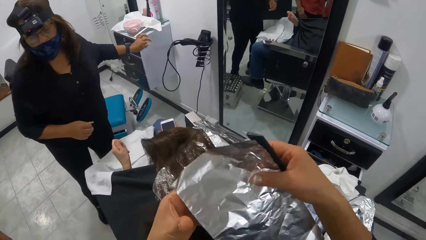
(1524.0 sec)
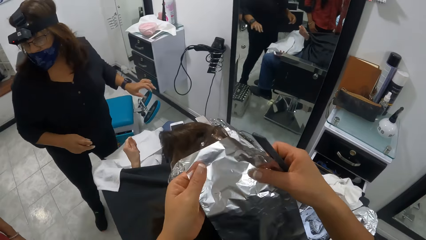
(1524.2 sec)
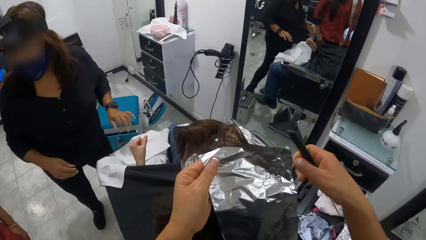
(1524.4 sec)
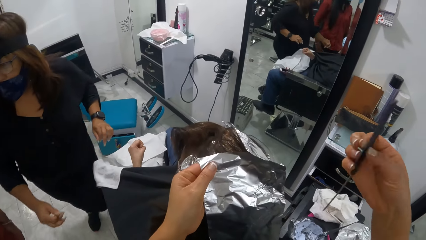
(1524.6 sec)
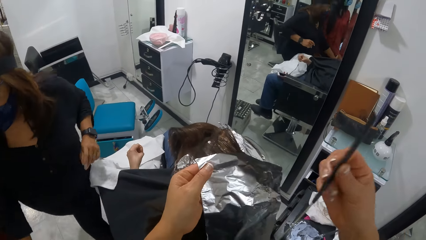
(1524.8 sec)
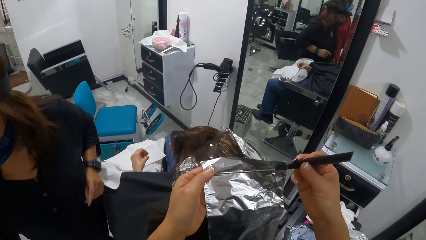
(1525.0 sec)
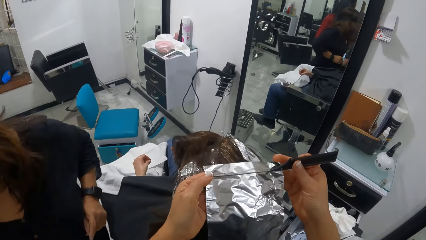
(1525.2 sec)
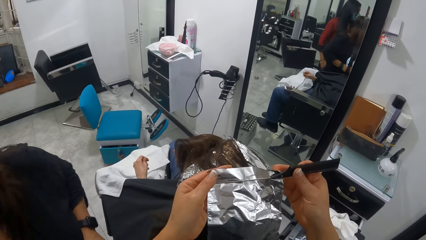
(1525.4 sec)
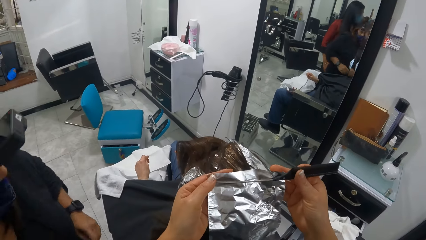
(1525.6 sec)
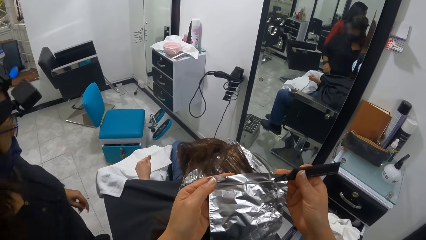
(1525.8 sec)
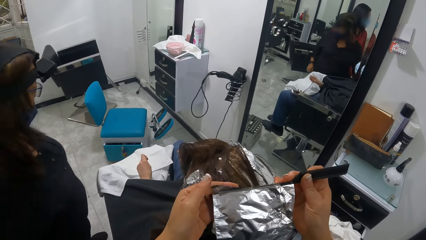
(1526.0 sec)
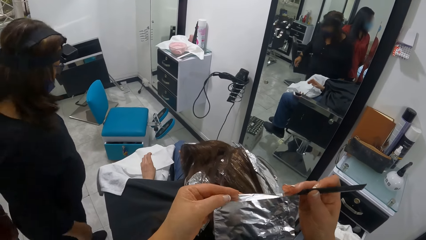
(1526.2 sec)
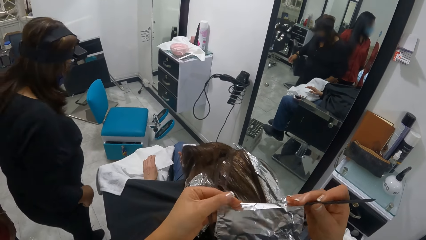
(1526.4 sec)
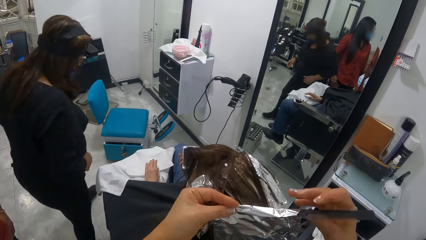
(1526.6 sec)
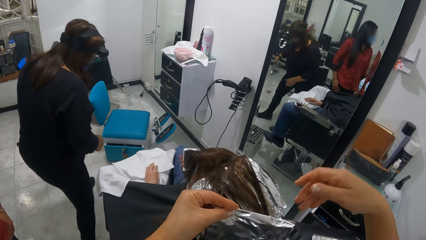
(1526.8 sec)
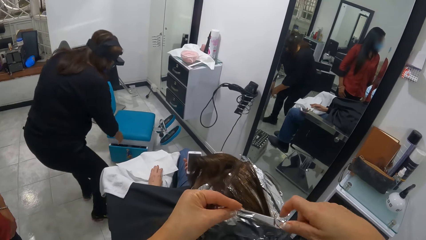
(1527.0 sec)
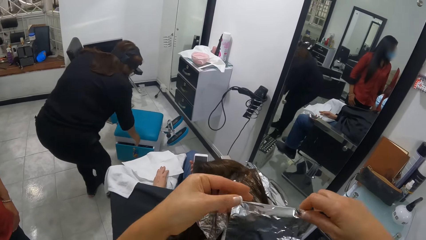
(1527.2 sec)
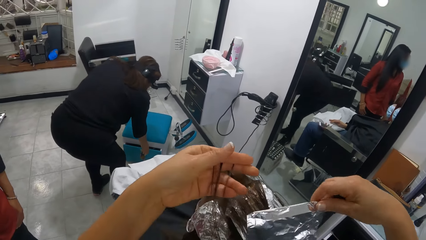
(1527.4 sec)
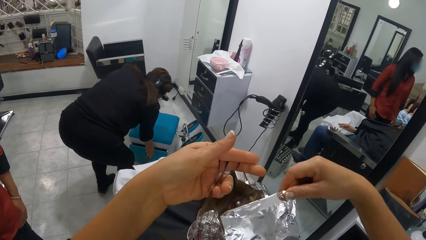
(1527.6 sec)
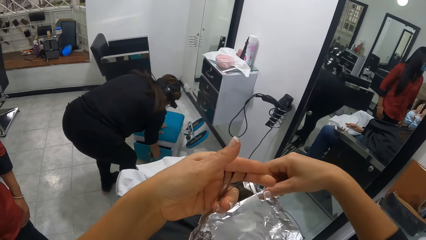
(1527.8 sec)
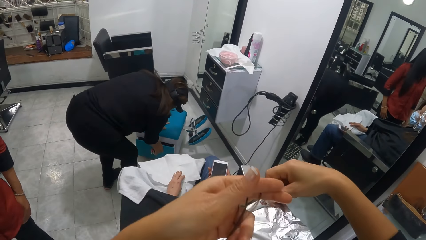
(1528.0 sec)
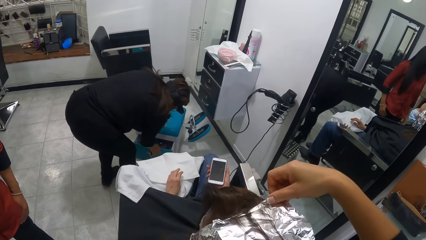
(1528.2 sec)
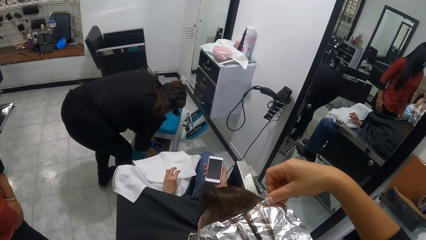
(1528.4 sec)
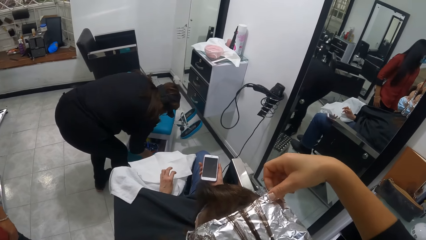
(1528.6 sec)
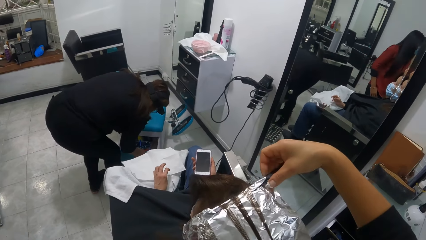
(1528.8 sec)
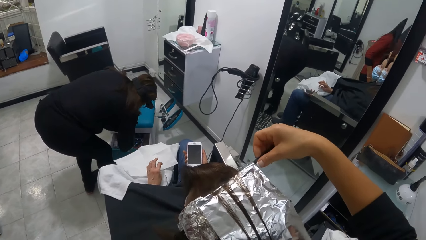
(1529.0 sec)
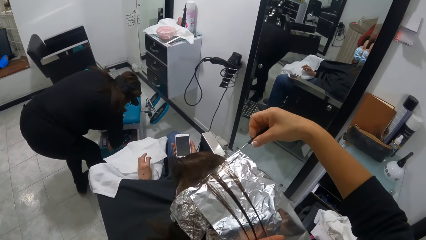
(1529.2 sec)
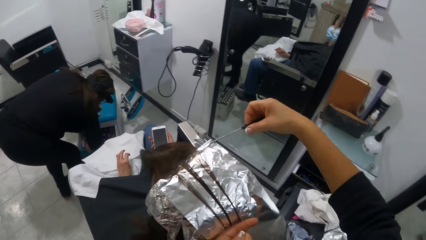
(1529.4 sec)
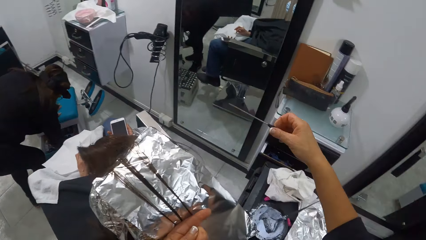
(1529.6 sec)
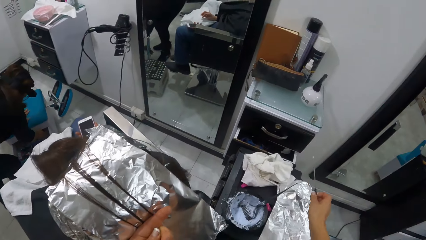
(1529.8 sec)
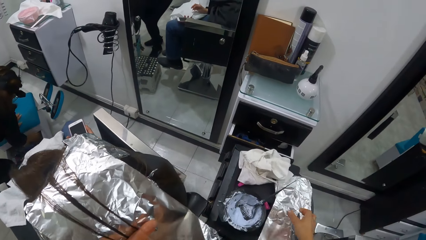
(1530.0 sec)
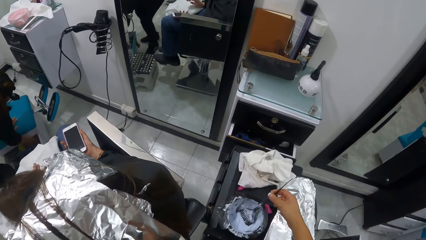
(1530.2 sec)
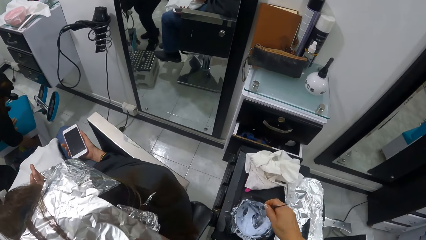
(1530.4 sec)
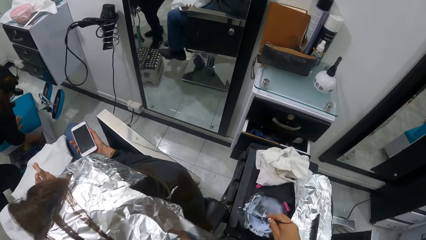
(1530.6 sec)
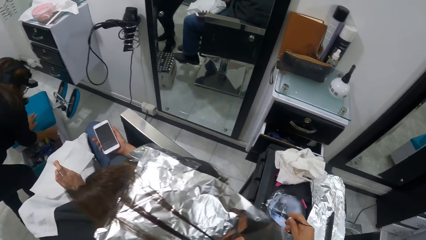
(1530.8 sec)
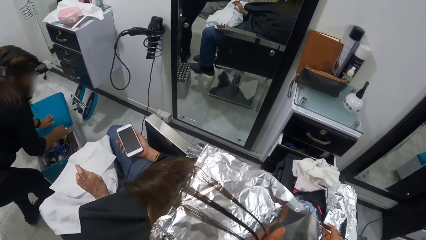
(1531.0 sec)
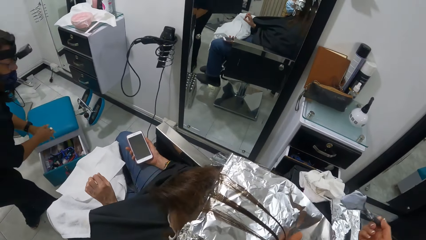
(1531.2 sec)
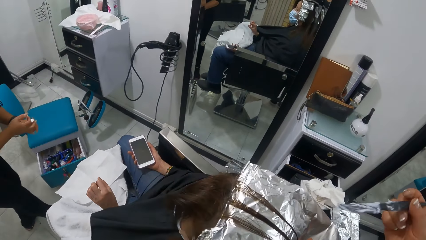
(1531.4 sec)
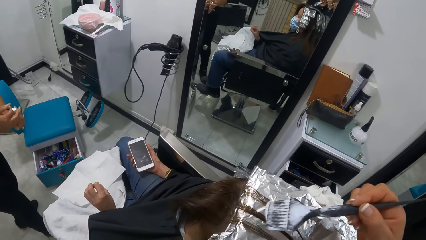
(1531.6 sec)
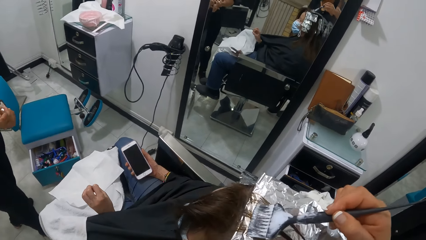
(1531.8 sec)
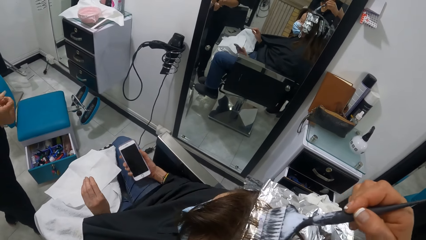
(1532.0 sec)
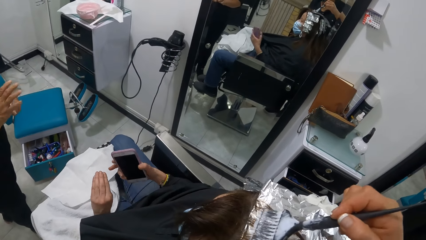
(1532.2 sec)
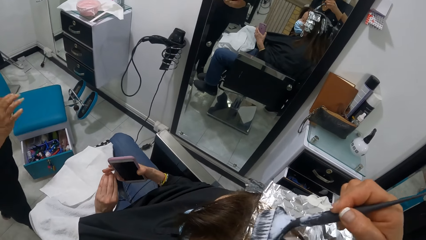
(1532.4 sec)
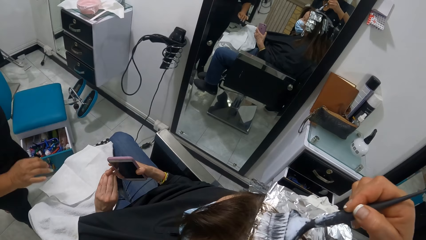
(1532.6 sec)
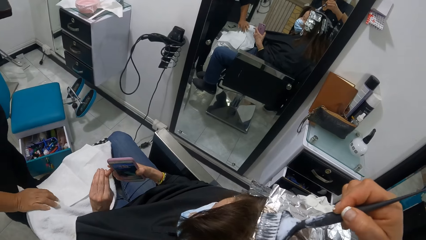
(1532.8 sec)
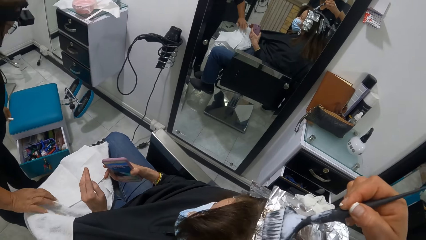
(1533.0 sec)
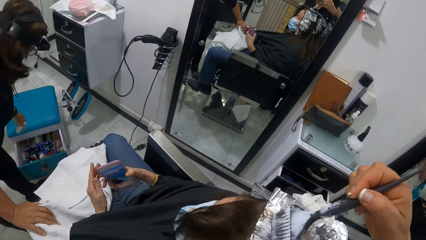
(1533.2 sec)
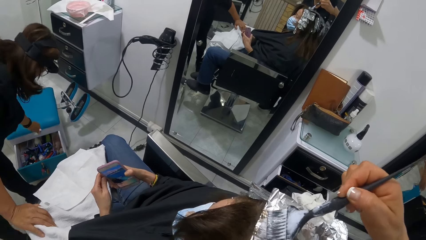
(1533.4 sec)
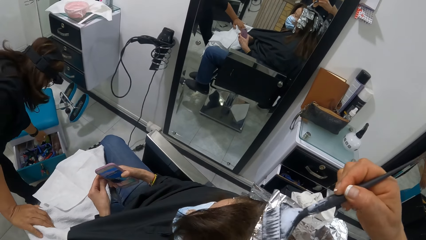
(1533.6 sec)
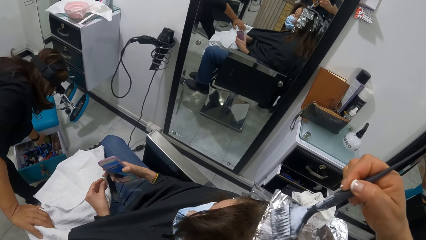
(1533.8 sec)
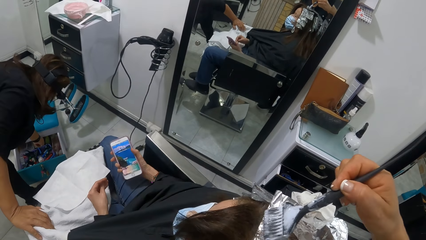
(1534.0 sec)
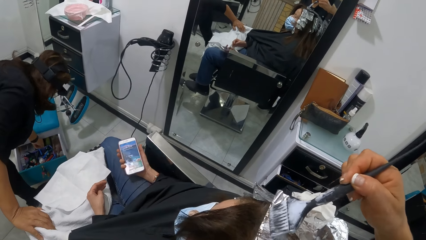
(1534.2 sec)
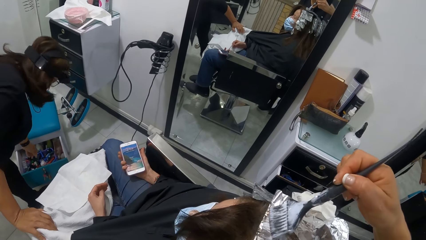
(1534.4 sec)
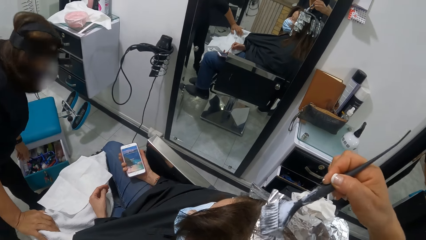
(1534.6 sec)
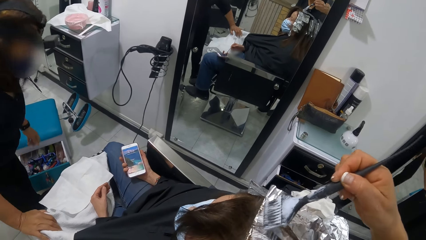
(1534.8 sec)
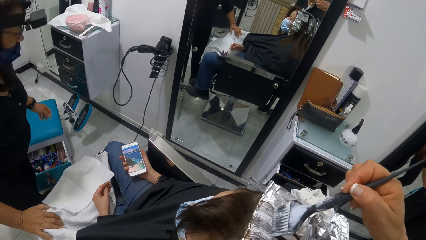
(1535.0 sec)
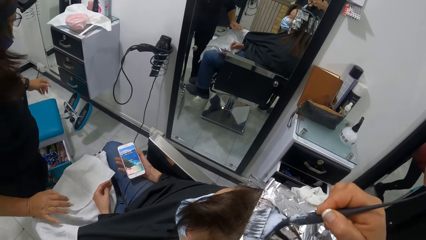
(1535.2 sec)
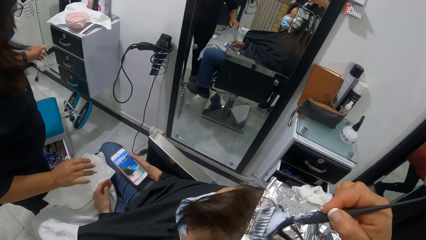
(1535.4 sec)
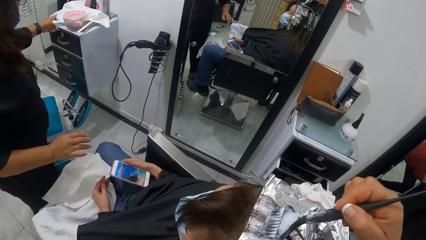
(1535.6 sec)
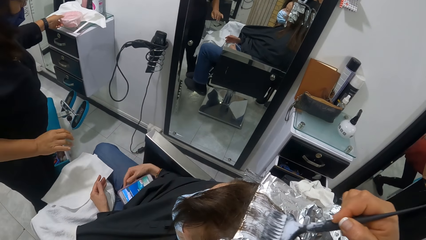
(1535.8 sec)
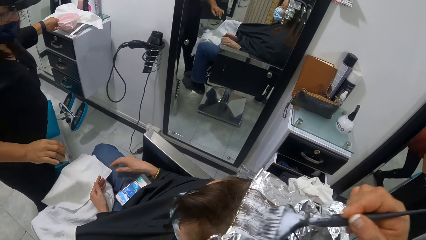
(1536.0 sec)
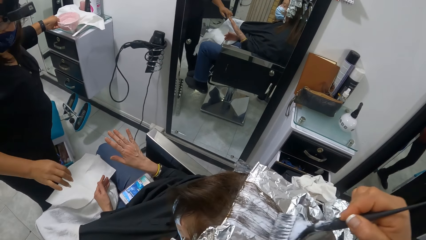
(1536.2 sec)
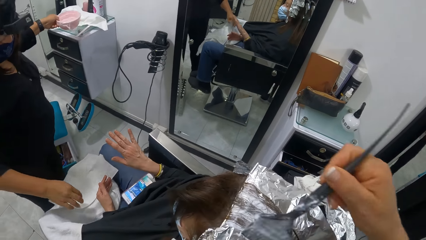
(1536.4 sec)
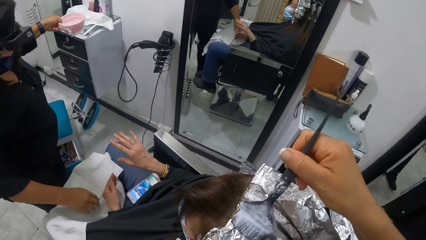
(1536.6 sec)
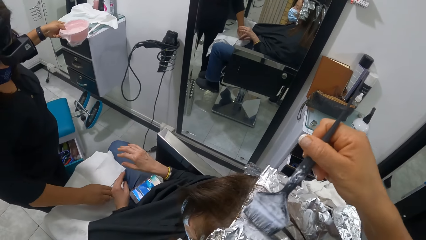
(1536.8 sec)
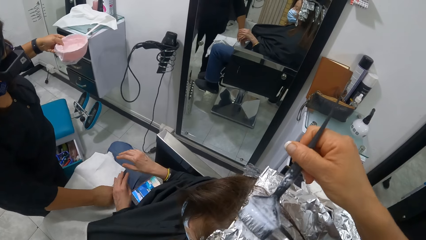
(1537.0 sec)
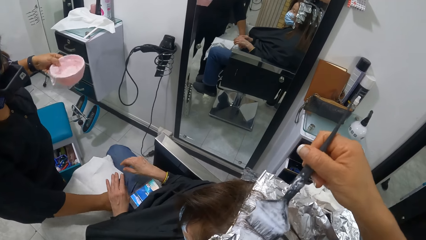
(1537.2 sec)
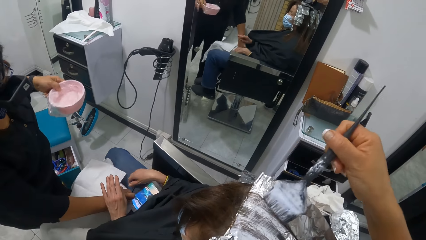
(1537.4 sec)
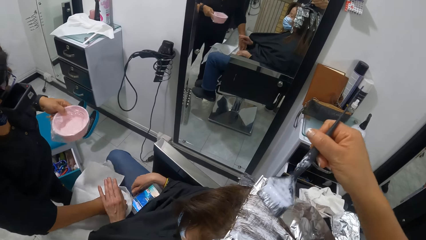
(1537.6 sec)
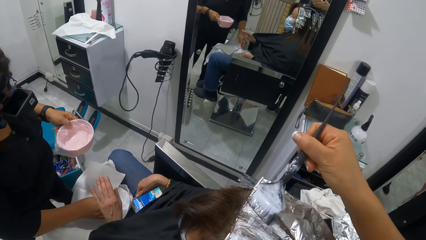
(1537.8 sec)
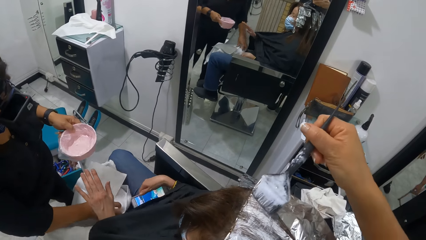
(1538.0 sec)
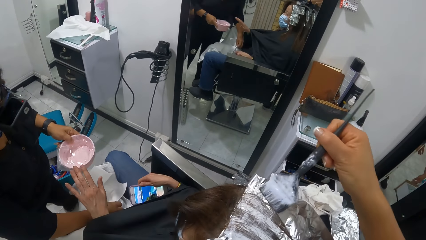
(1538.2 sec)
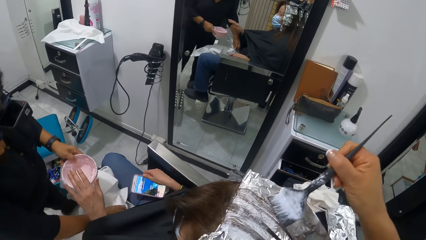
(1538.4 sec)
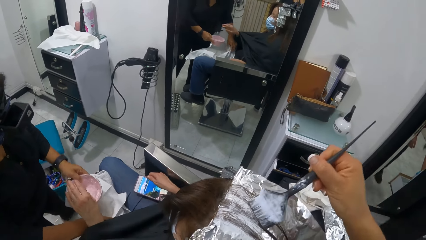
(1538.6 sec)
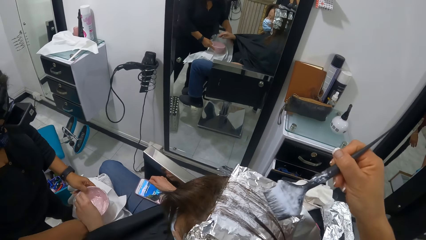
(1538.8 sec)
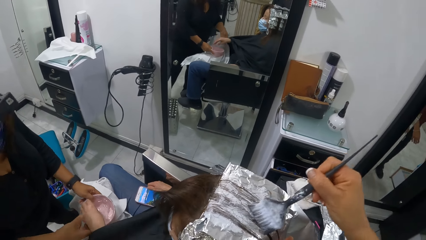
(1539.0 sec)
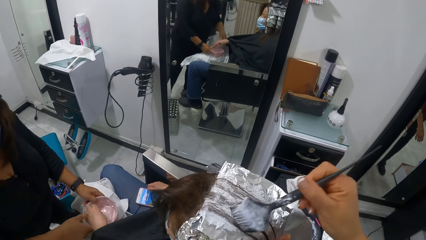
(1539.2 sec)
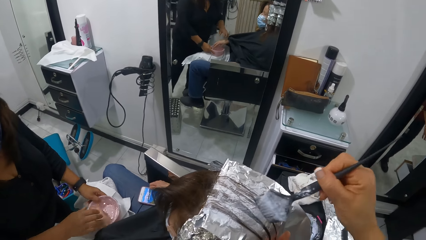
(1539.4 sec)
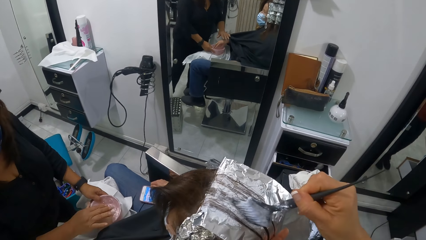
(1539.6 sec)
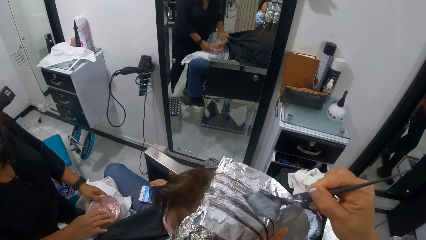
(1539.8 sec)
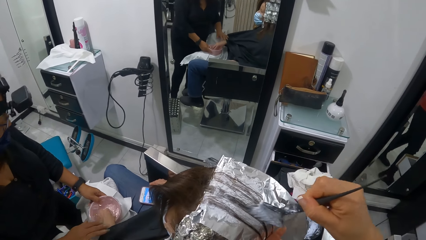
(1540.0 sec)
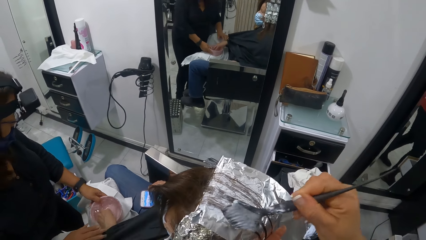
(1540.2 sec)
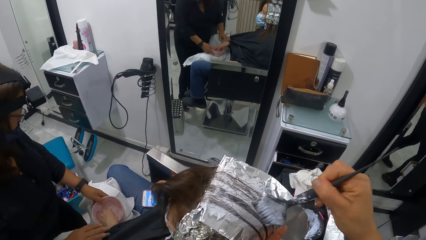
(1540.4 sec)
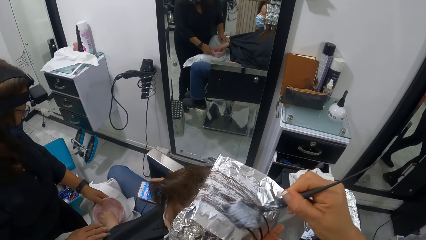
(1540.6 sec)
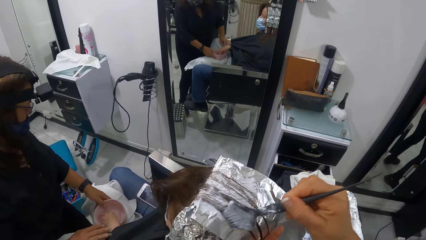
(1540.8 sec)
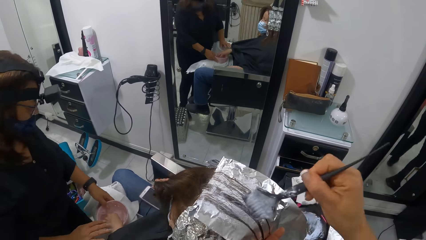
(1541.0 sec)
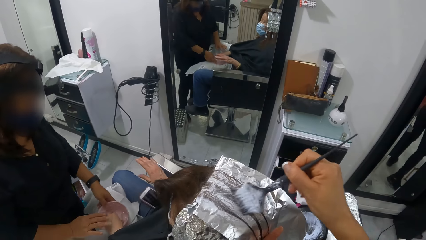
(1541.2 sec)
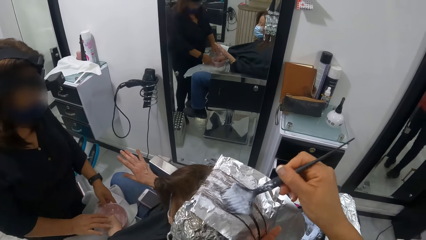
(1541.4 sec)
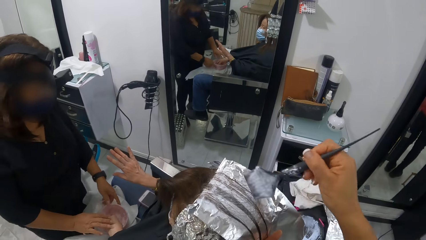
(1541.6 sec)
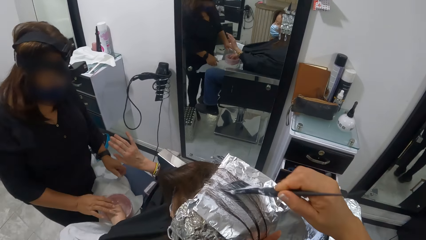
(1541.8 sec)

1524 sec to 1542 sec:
The camera wearer passes the aluminum foil from her right hand to her left hand. She moves the foil on the head. She moves the right hand up and holds the foil. She wraps the comb in her right hand with the aluminum foil in her left hand. She places the comb on the foil, folds the foil, moves a hand up, holds up the foil, moves the foil on the head, and lifts up the hair. She puts the aluminum foil in her right hand on a woman's head under the hair in her left hand. She places the hair on the head. She removes the comb in her right hand from the aluminum foil. She drops the comb in her right hand on the tray. She picks the dye brush from the jar of dye on the tray with her right hand. She holds the brush and scoops up dye. She brushes the hair on the aluminum foil on the woman's head with the dye brush in her right hand. Another woman picks a bowl of water from a drawer with her left hand. The first woman drops the phone in her right hand on her lap. The first woman picks the phone from her lap with her right hand. The other woman puts the bowl of water in her left hand on the first woman's lap. The first woman soaks her left hand inside the bowl of water on her lap.
